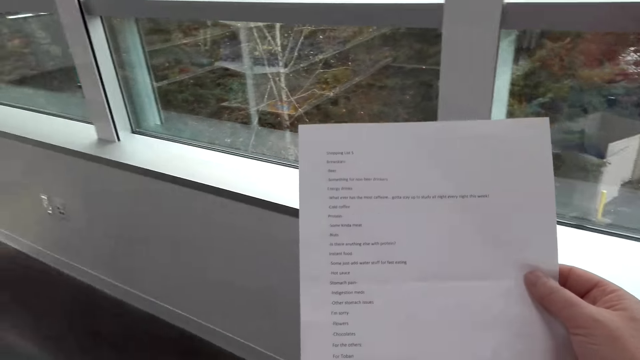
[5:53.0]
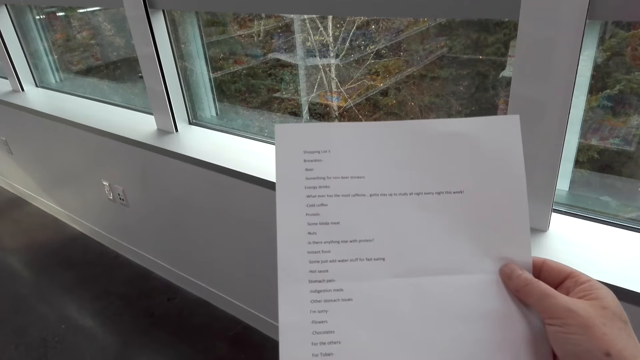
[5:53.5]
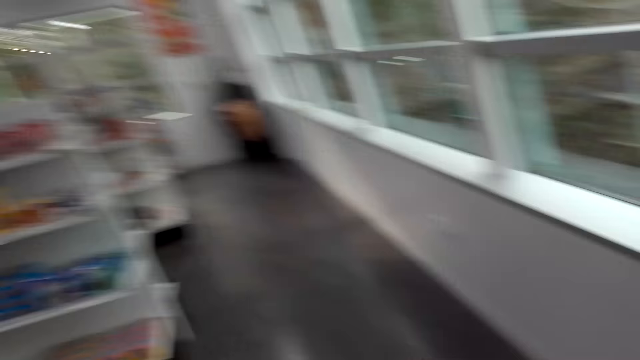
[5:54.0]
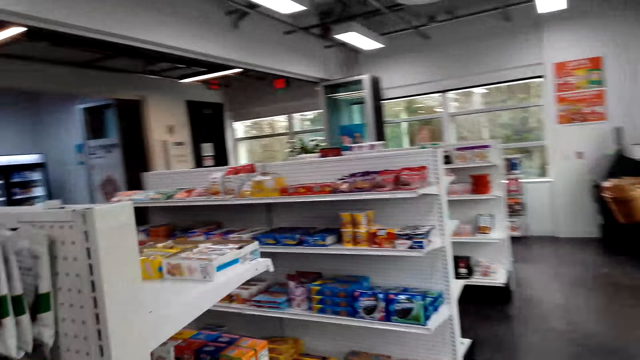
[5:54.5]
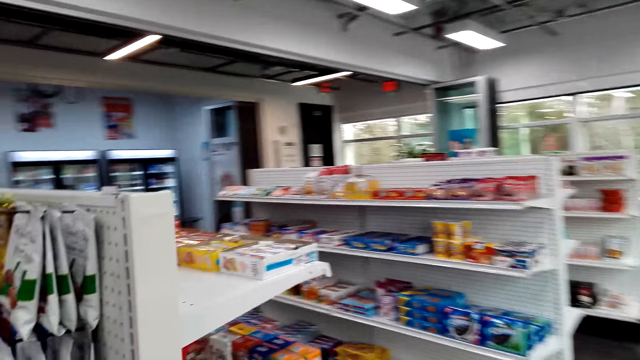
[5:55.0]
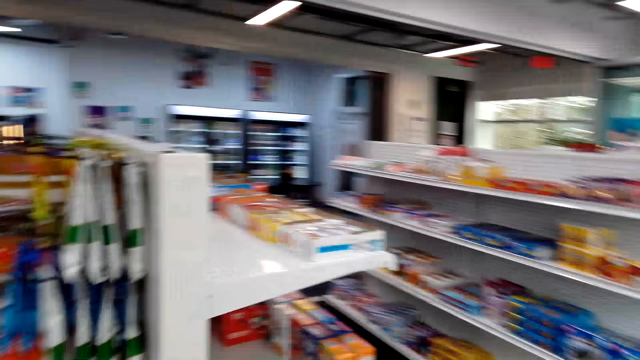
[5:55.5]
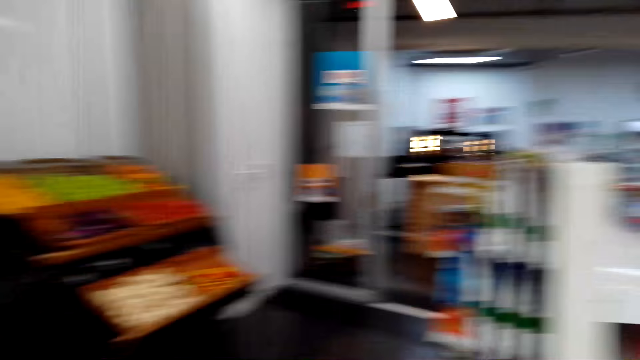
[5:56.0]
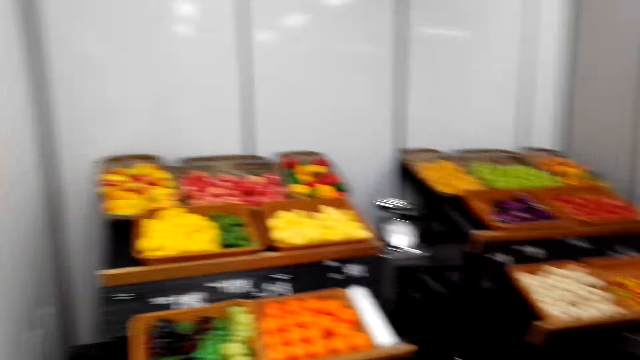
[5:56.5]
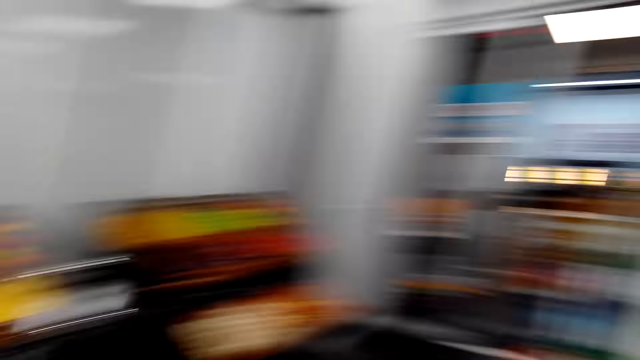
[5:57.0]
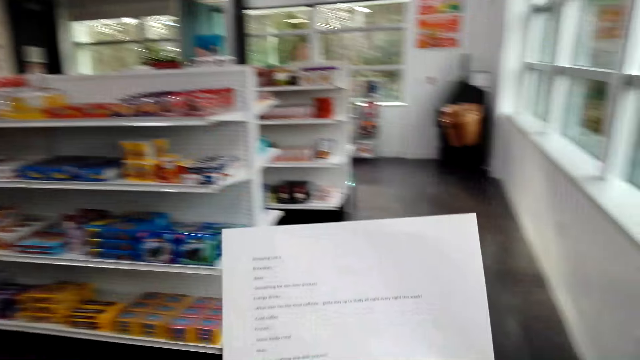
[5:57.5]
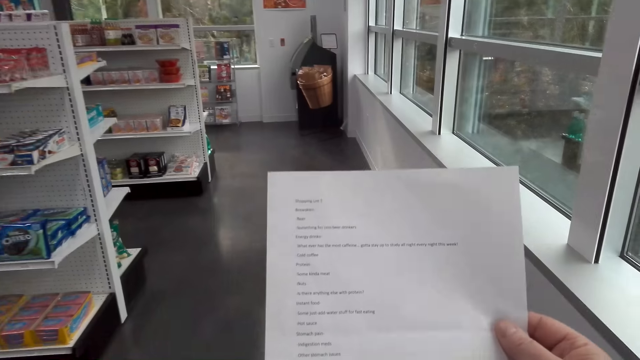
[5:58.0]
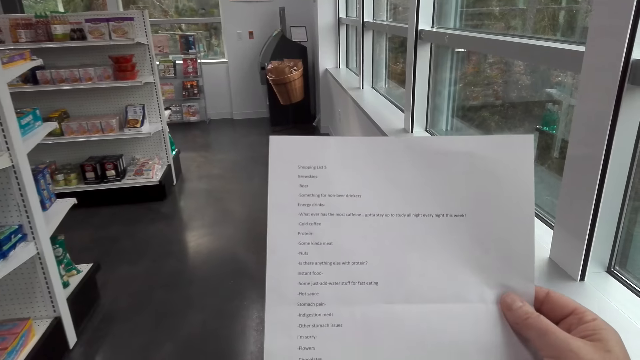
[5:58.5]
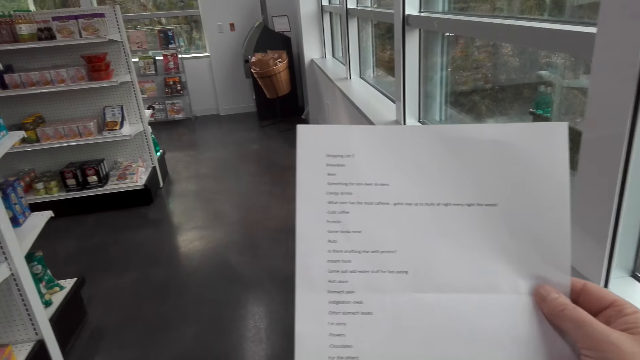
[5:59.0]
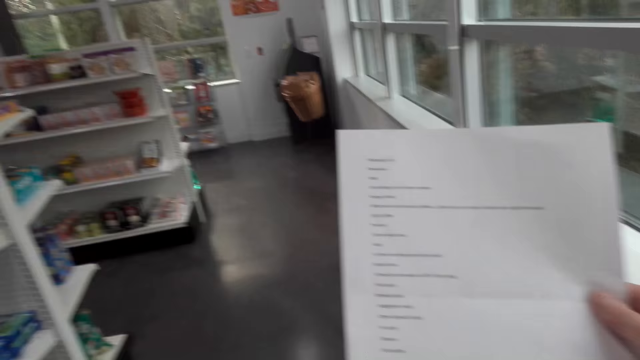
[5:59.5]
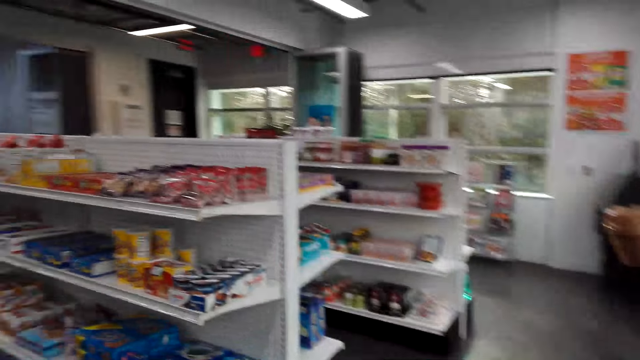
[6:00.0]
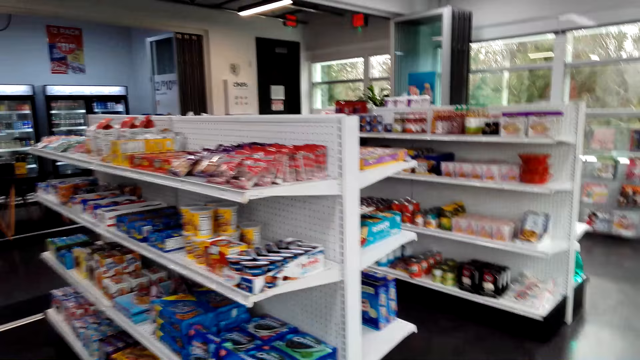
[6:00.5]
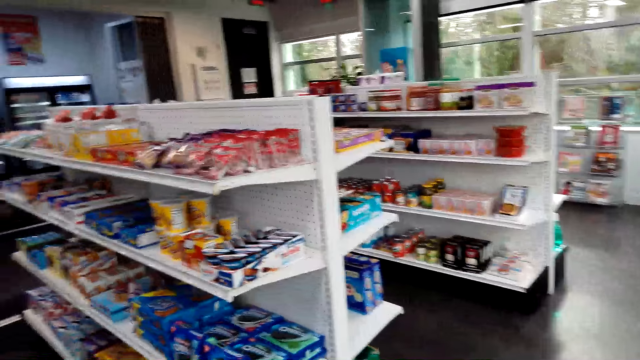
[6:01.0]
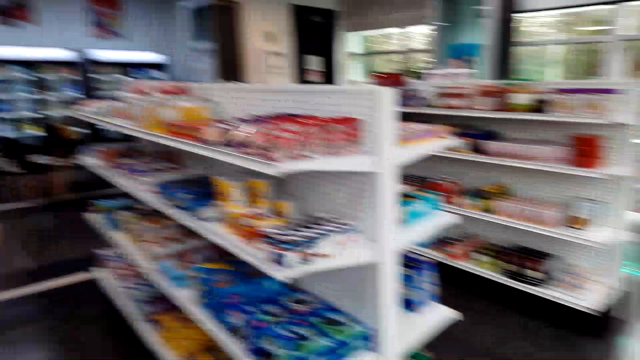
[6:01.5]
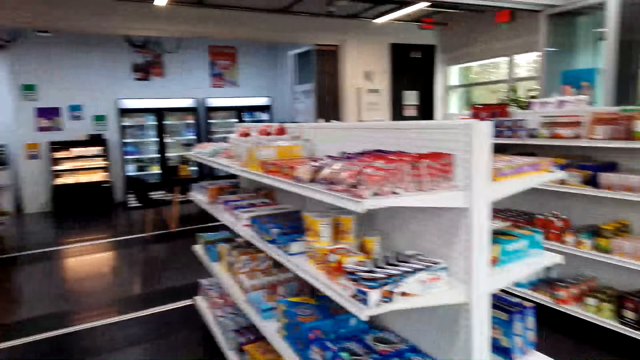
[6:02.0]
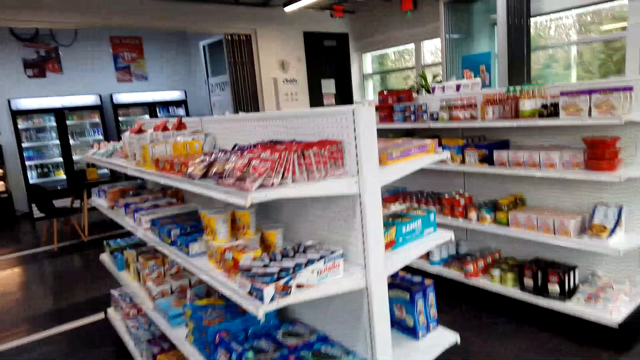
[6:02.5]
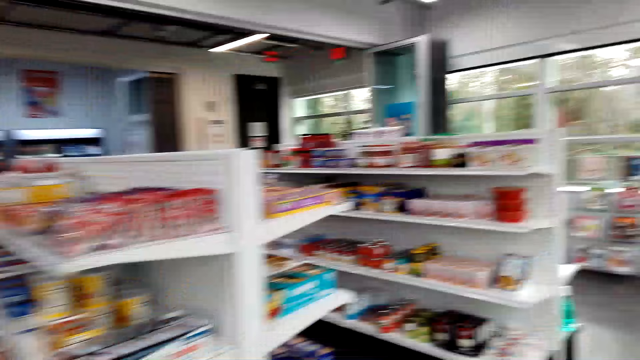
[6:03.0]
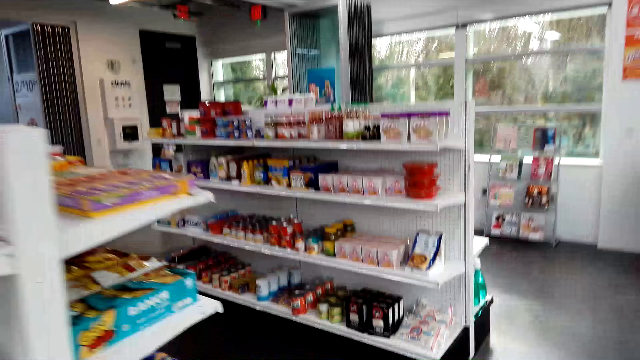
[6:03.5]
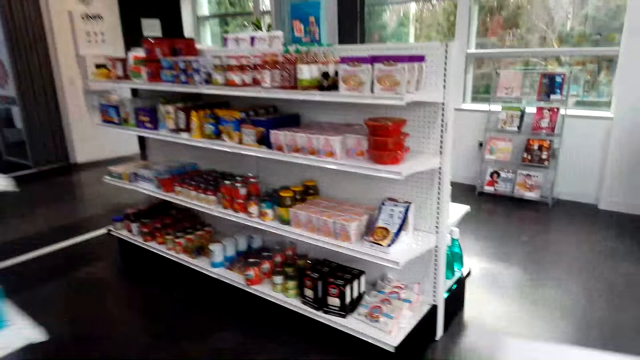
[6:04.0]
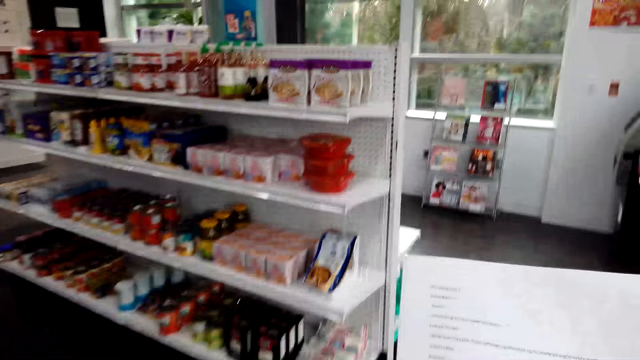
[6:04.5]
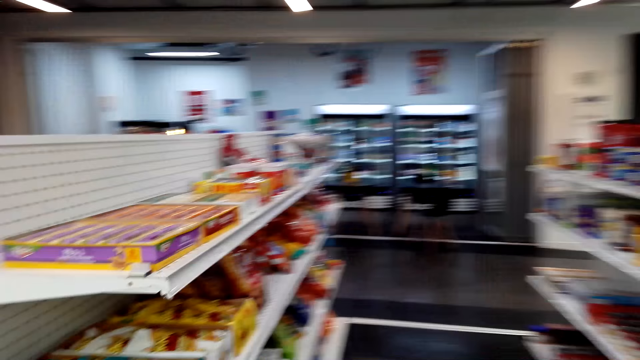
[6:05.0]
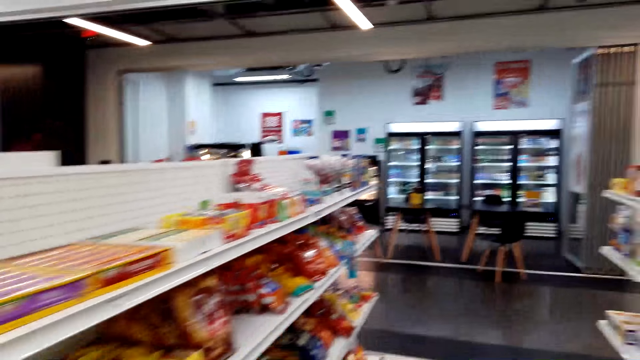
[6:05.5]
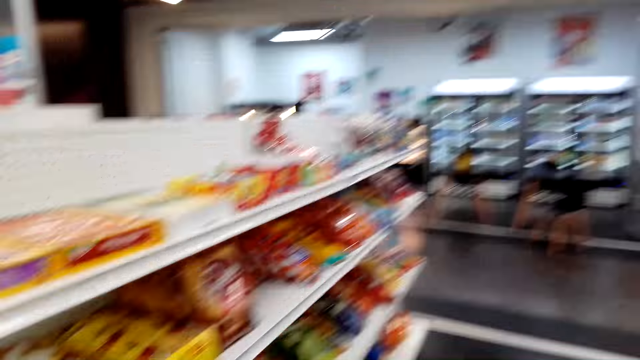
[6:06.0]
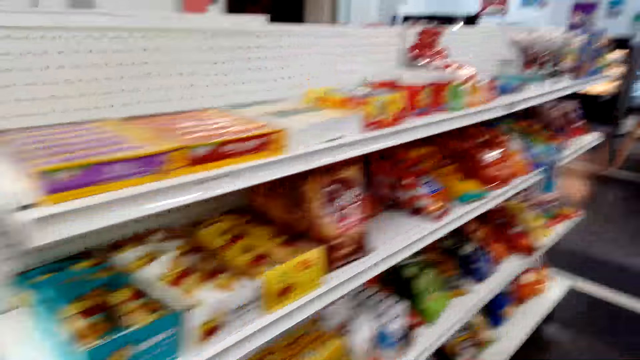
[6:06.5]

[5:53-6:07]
The camera wearer reads the paper. They look around. They turn around. They look at the shelf. They read the paper. They turn around. They look at the shelf. They walk around.

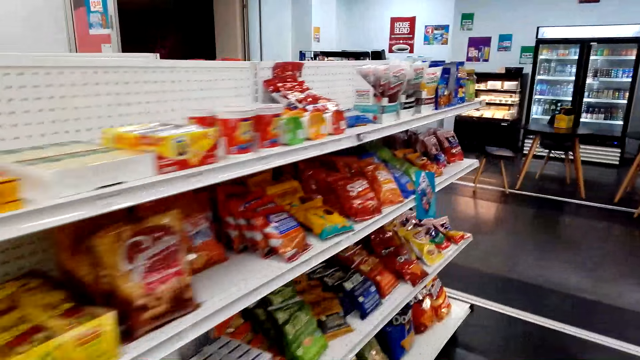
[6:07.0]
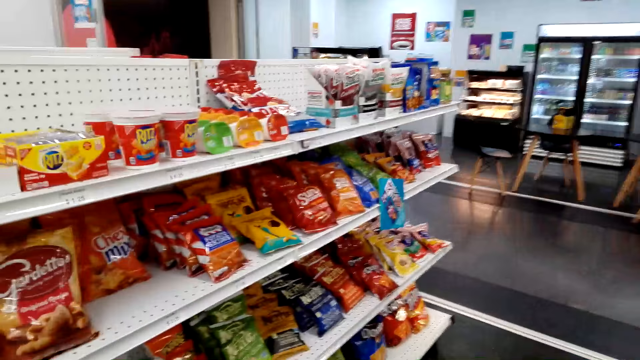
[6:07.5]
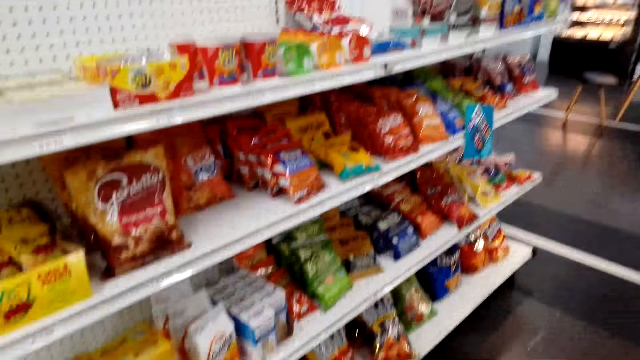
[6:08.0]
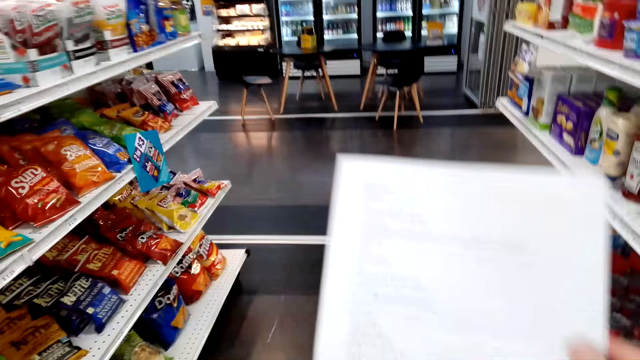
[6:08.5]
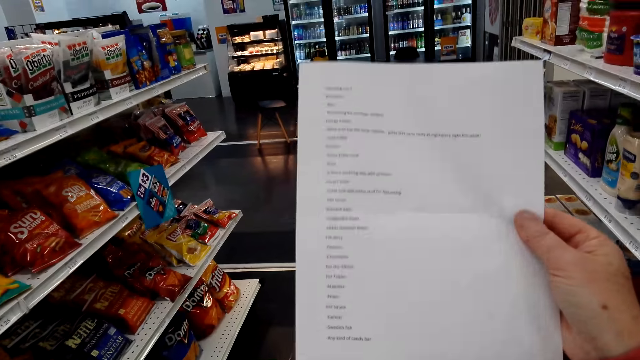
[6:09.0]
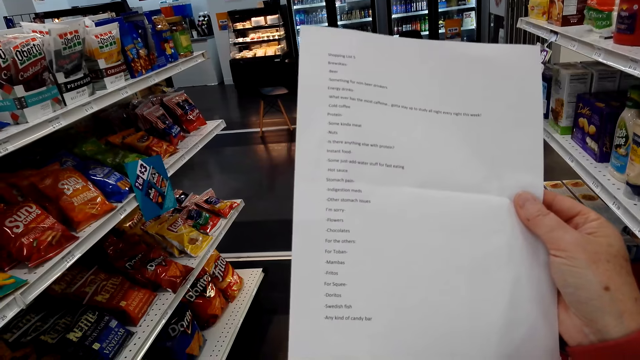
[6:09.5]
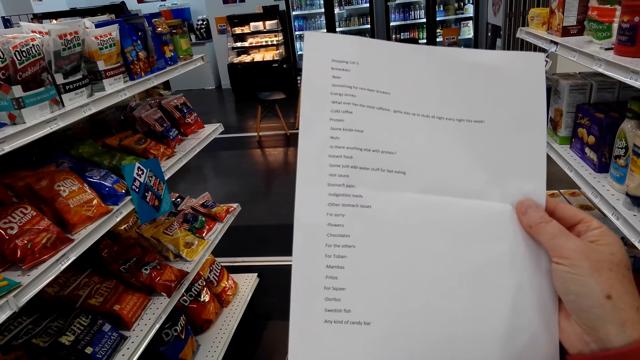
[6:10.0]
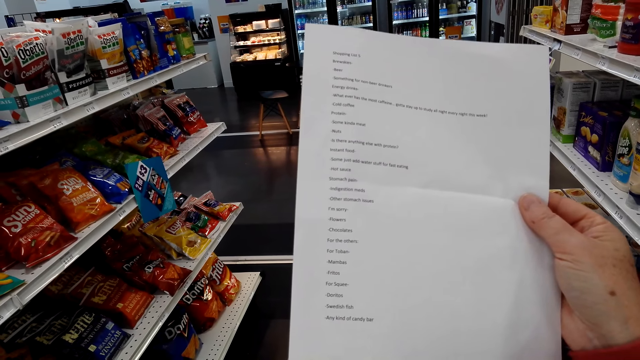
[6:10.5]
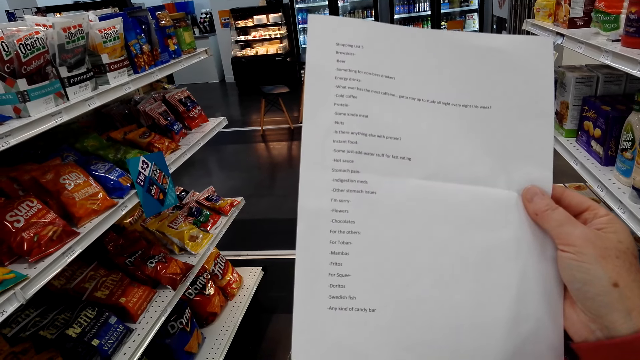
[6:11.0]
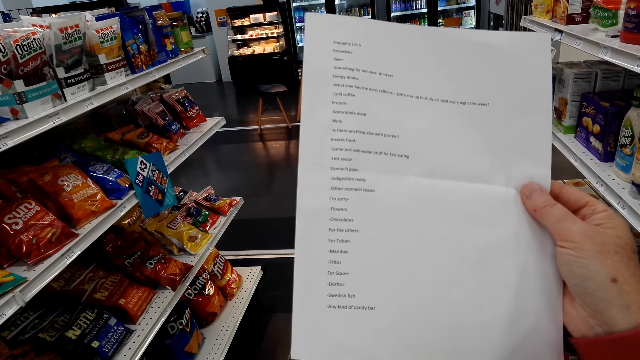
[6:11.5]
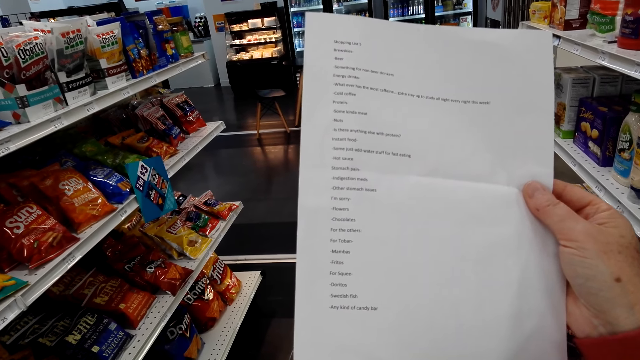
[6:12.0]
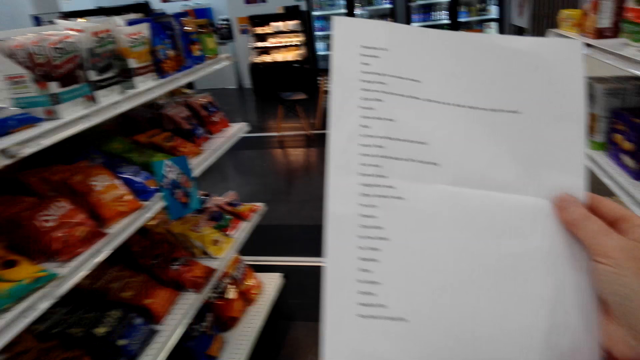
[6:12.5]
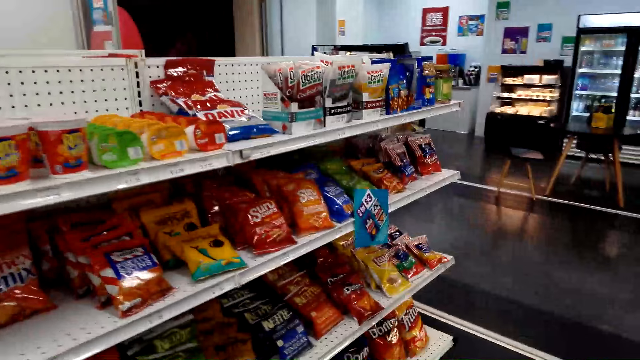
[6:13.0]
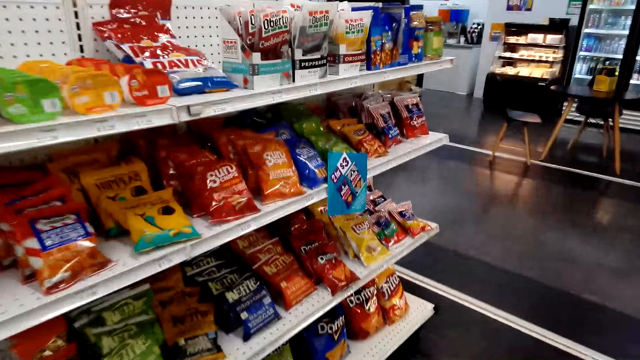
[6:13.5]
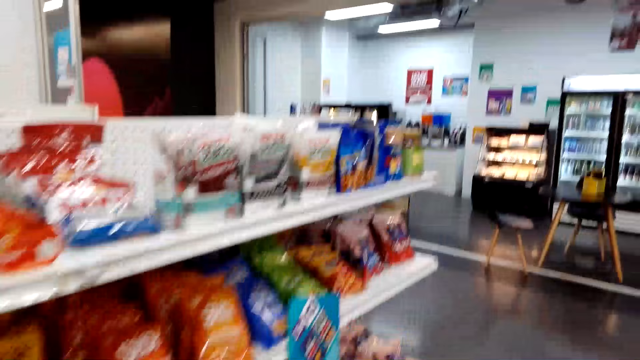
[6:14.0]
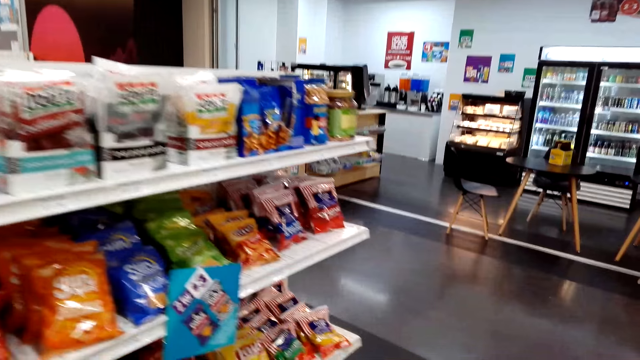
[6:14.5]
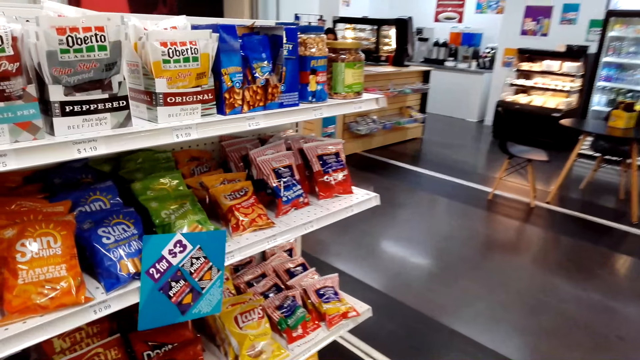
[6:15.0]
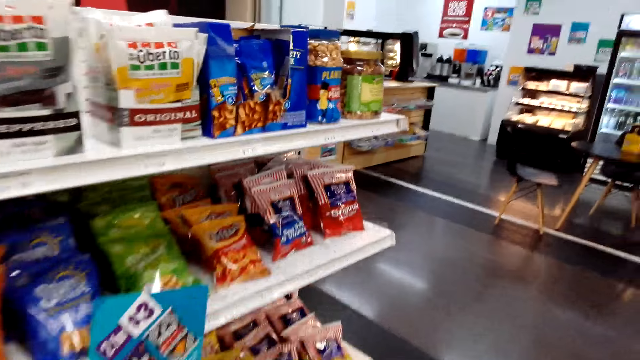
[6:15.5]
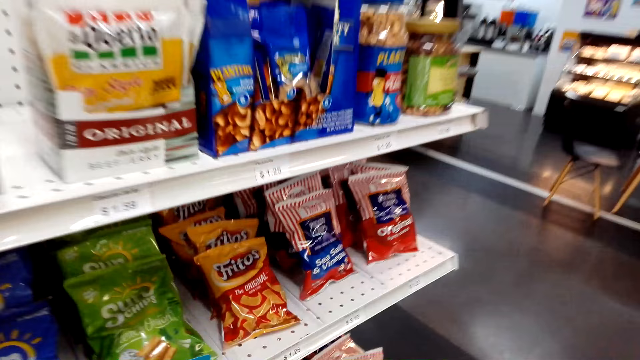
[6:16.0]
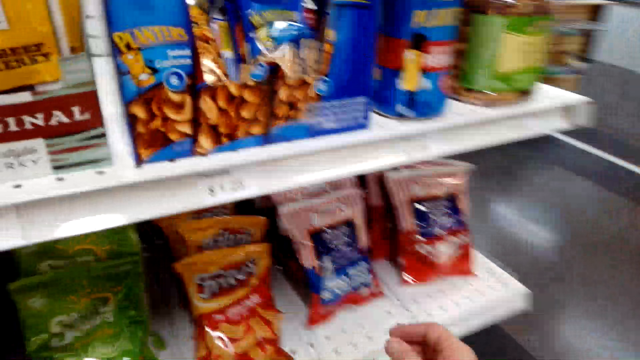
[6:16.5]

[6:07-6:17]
The camera wearer looks at the shelf. They look at a piece of paper. They walk towards the shelves. They look at the shelf.
